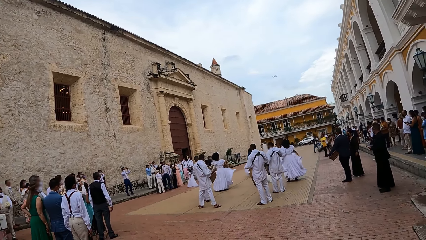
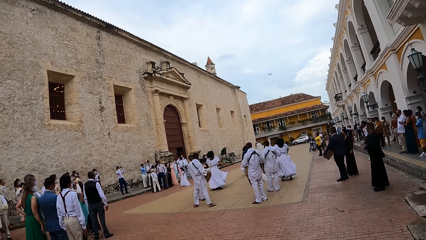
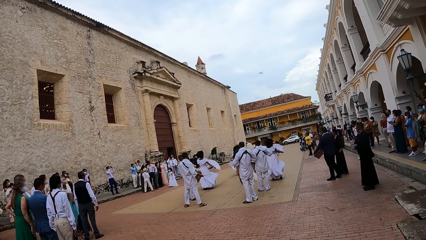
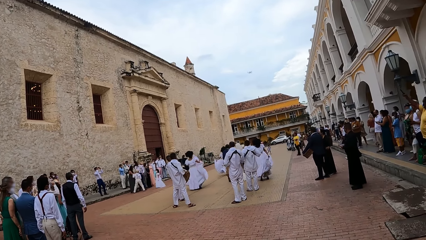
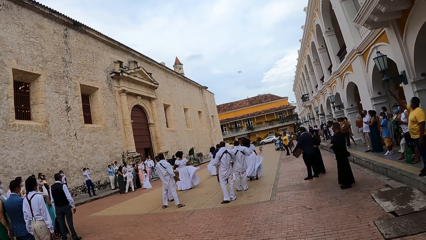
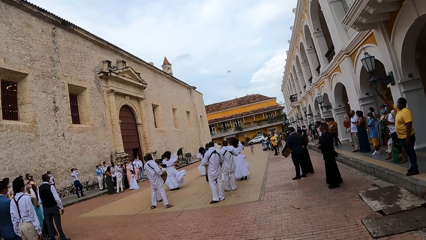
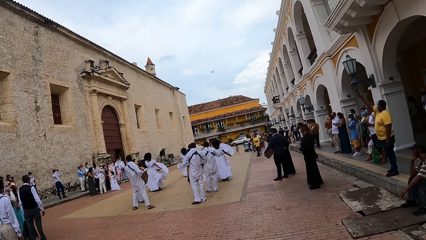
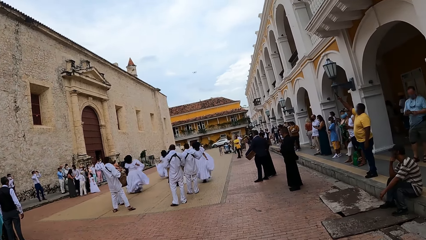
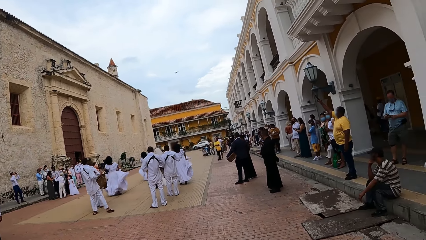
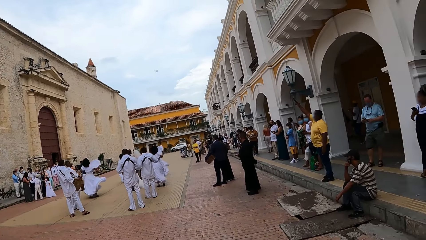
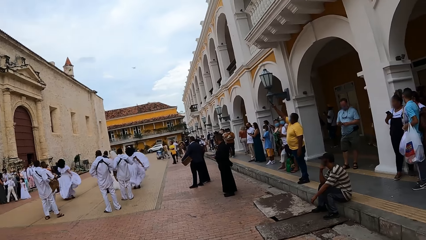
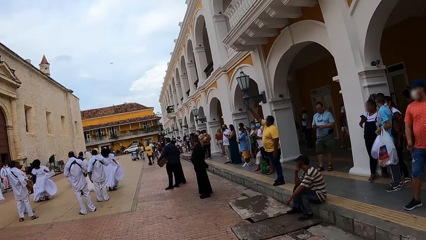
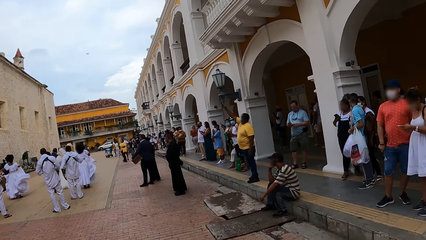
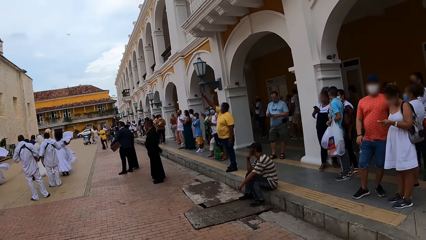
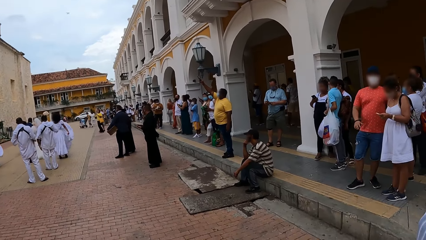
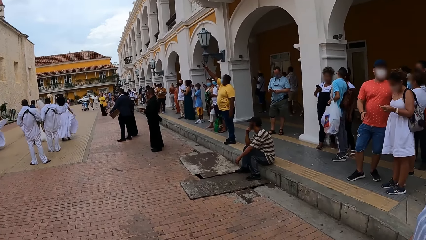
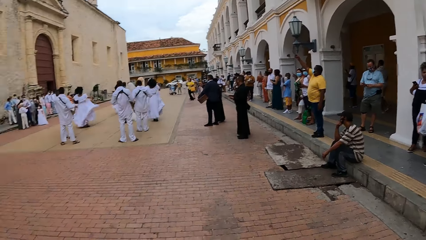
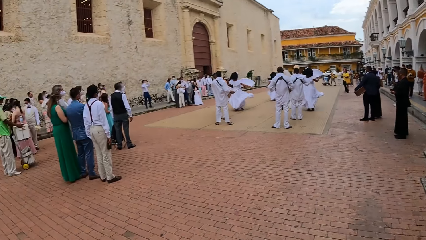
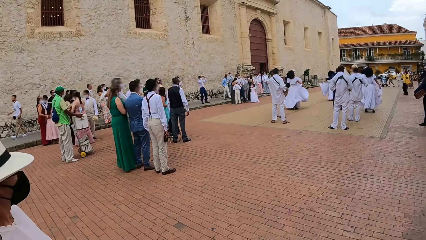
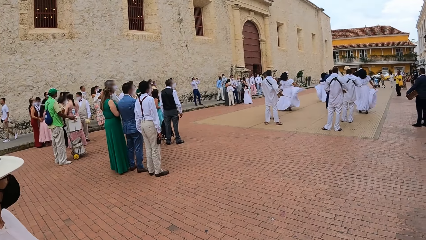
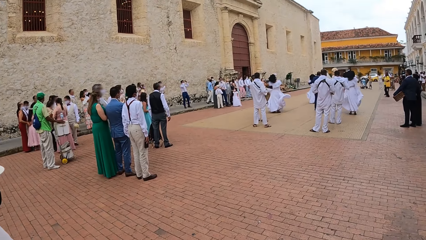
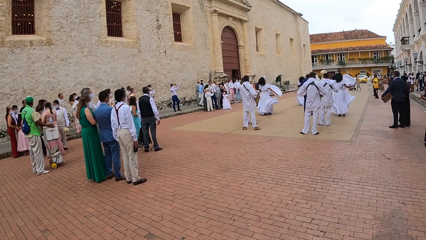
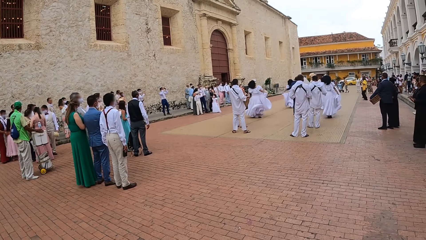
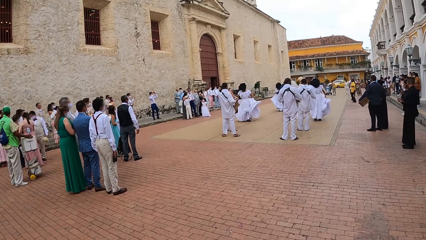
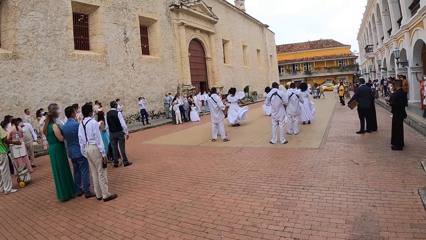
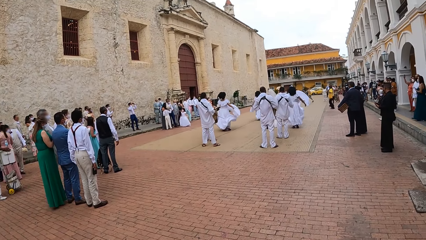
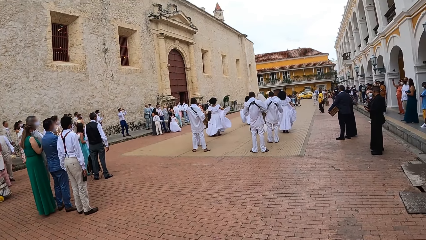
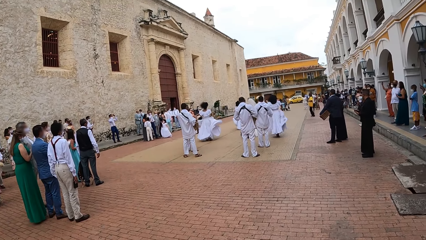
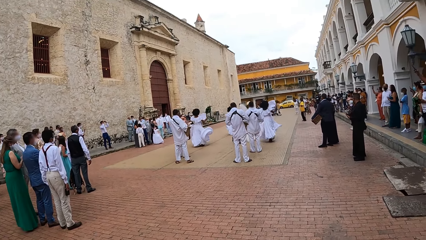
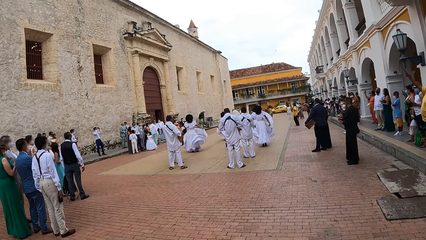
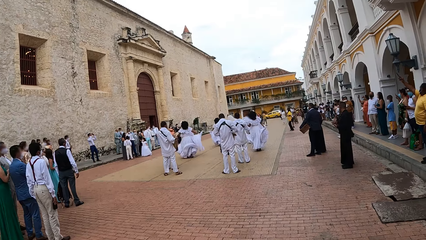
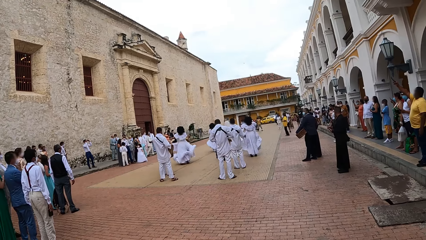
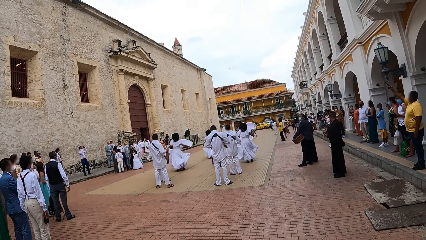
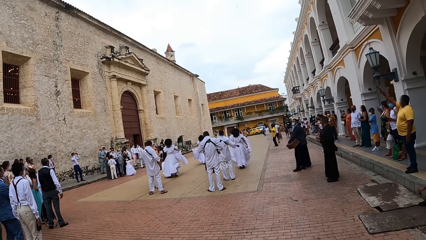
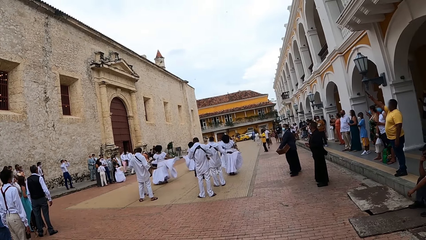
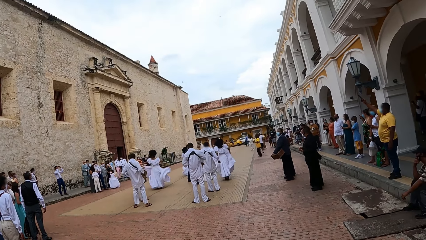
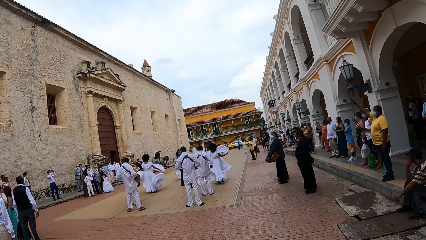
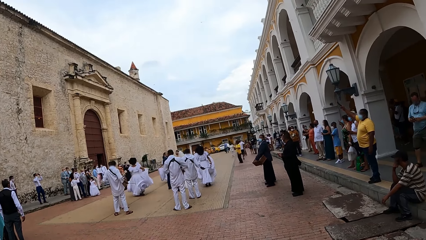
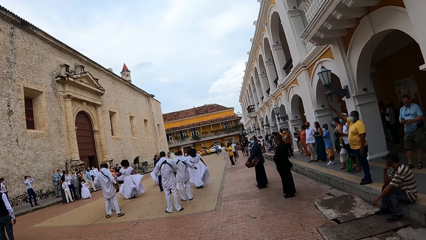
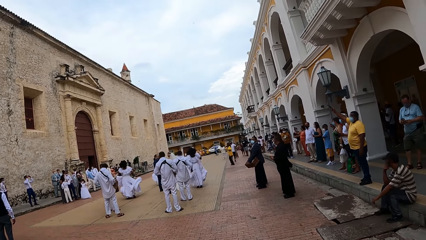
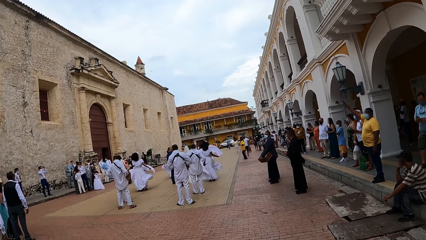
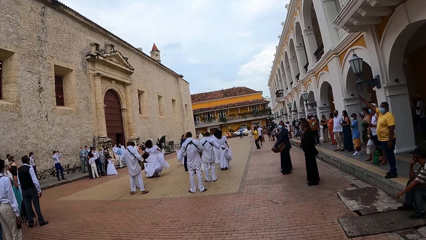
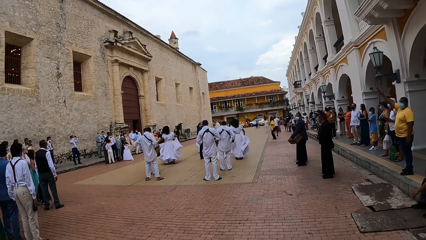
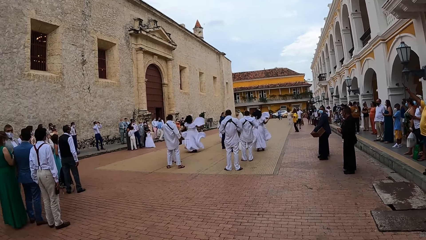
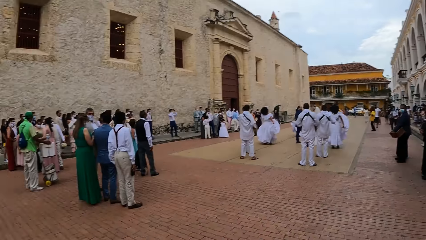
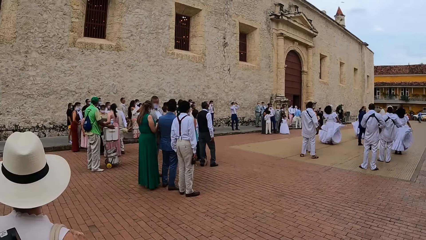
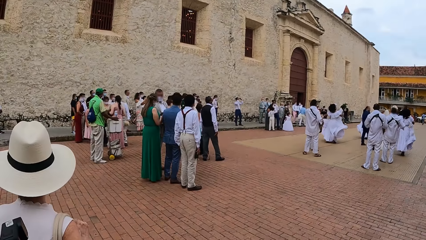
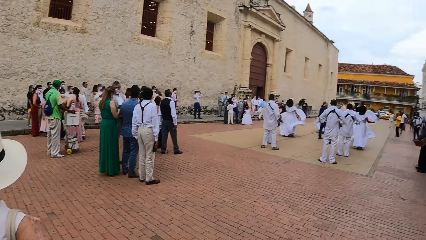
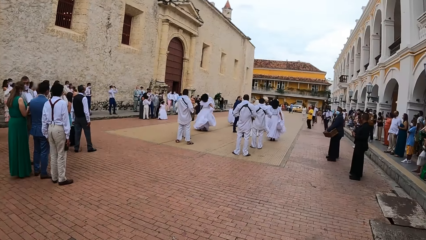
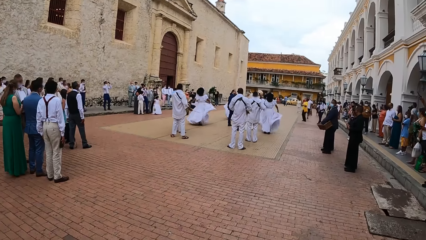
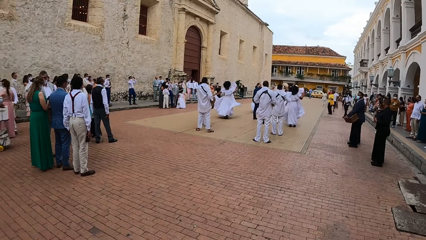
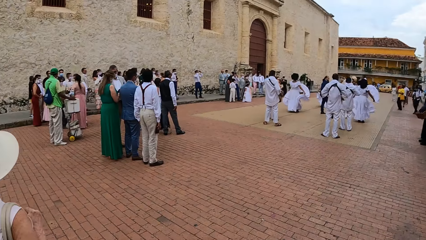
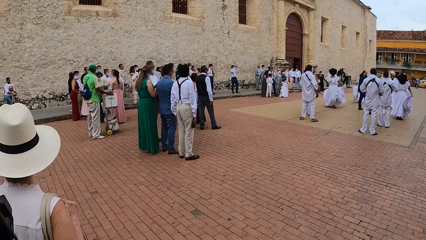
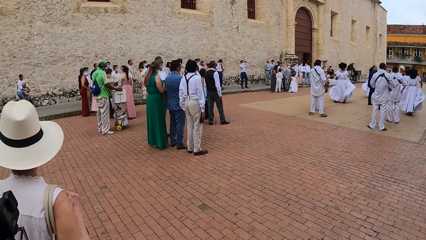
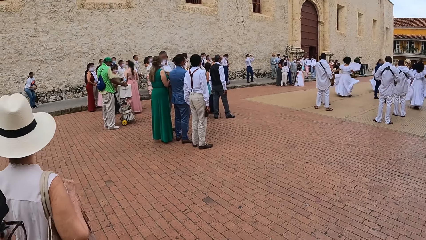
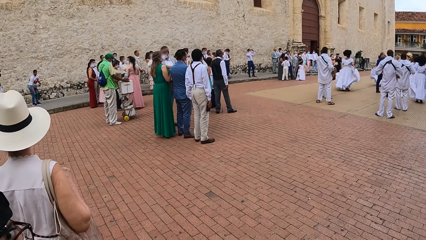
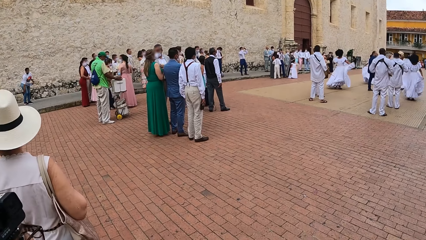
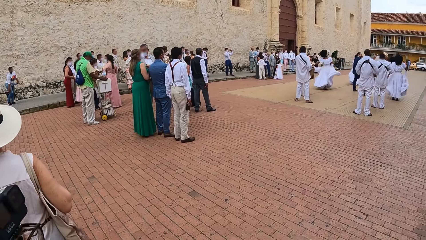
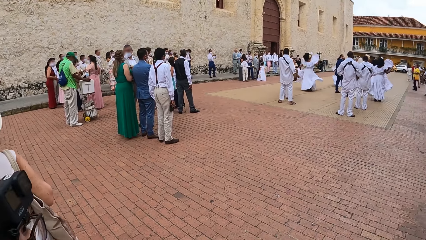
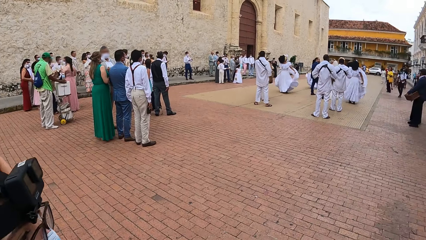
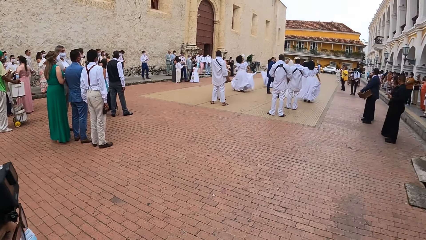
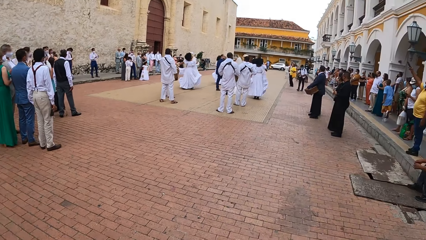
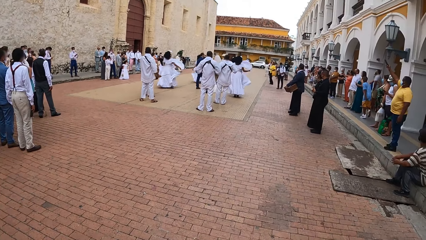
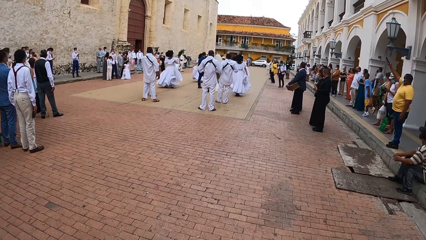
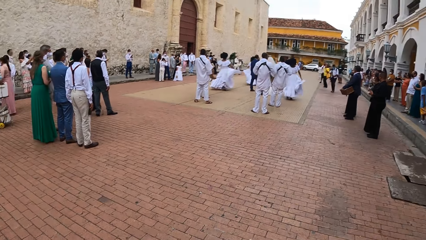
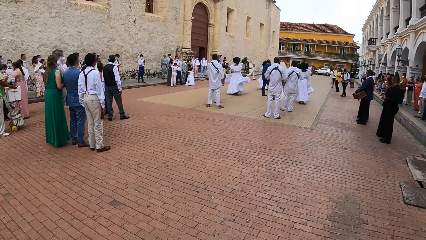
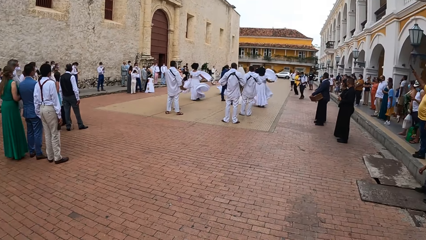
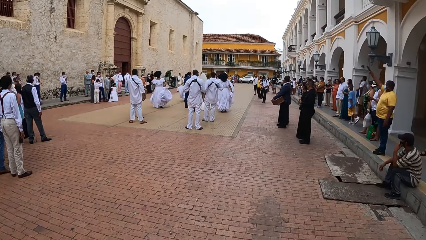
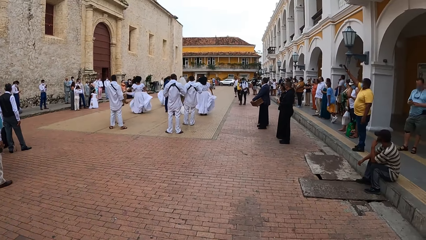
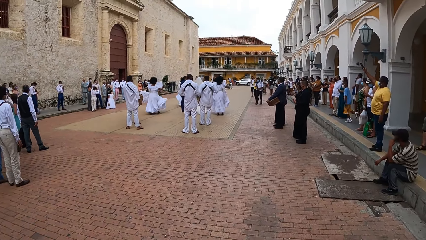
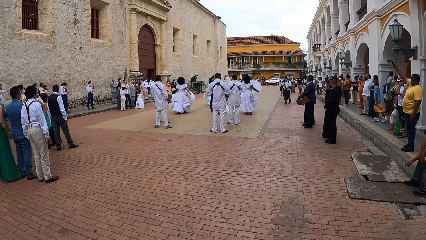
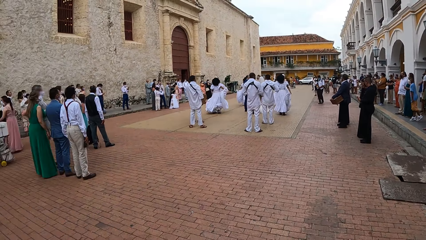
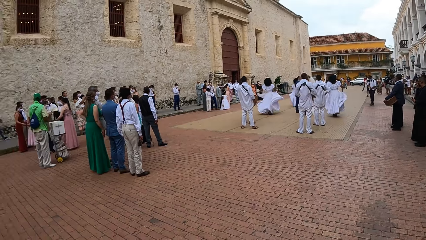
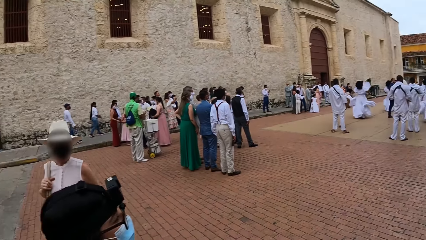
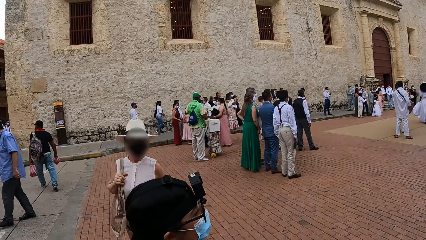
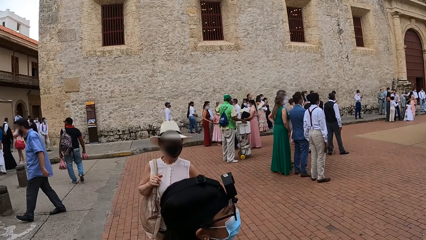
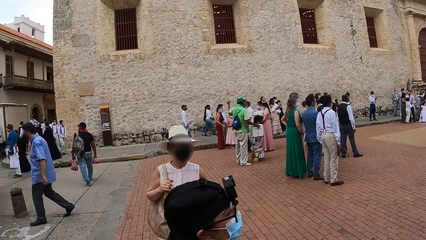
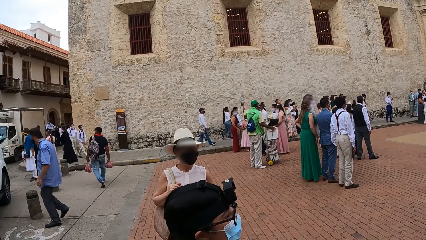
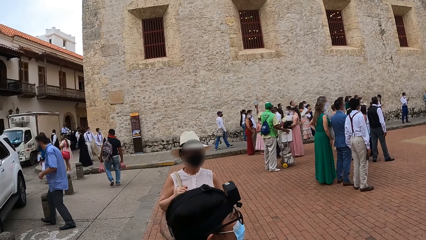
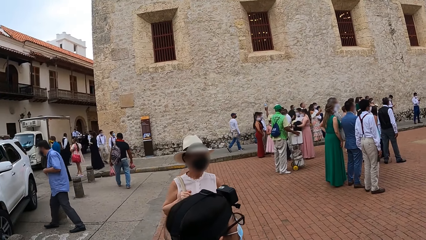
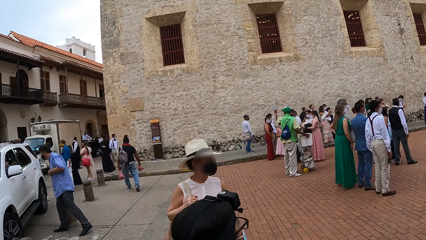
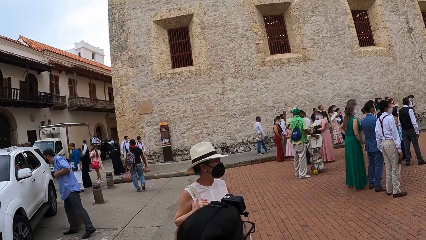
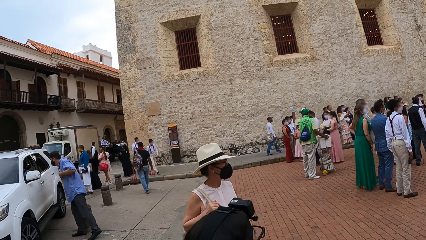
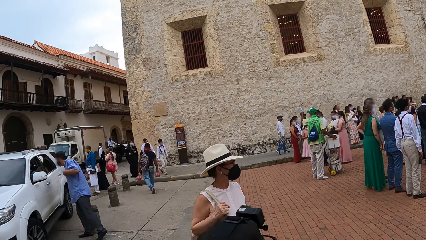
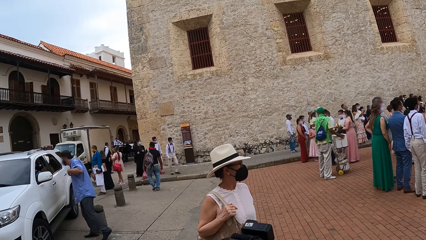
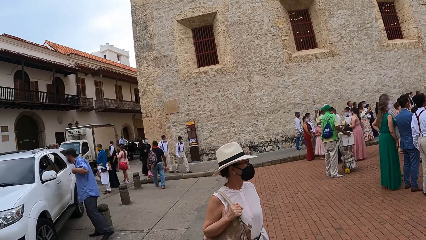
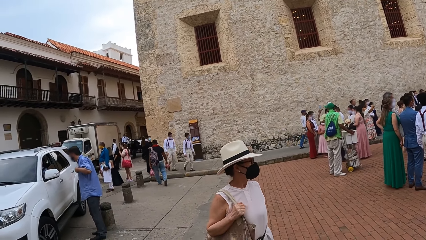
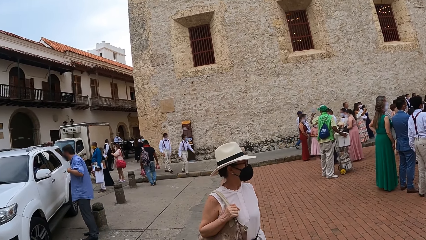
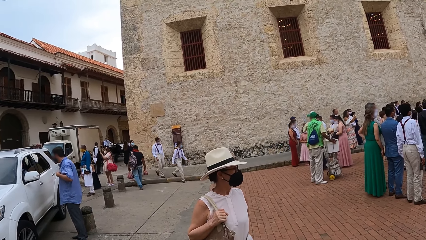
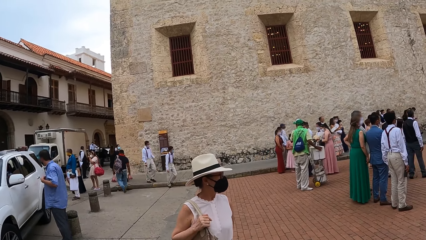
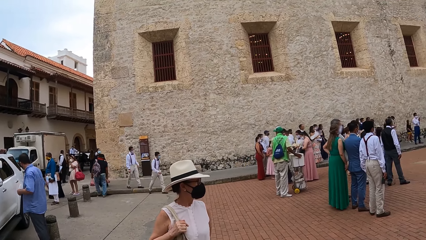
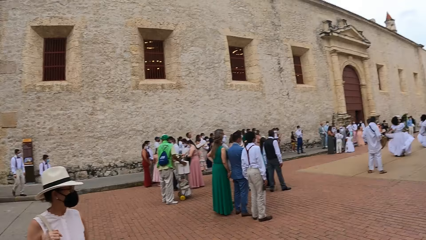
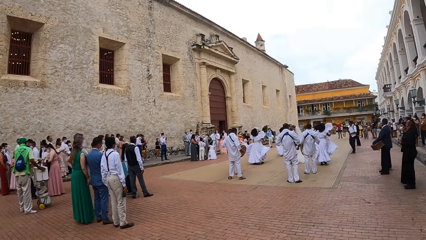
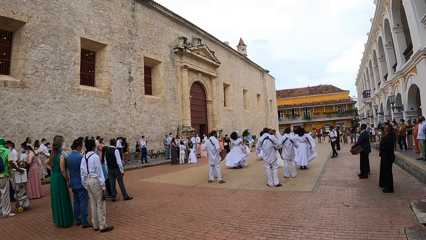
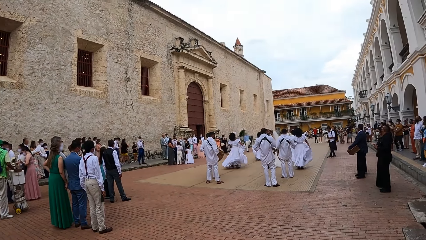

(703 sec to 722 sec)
The camera wearer stares at the dancers. They look around. They look around the street.
